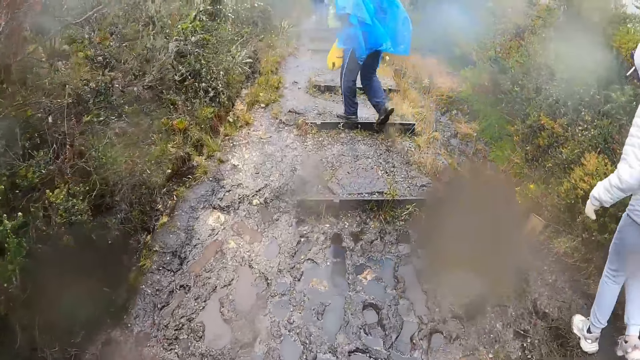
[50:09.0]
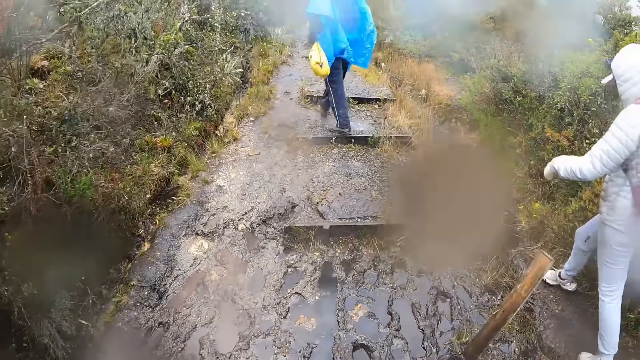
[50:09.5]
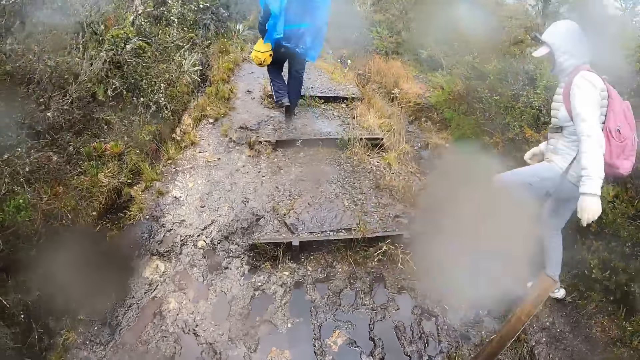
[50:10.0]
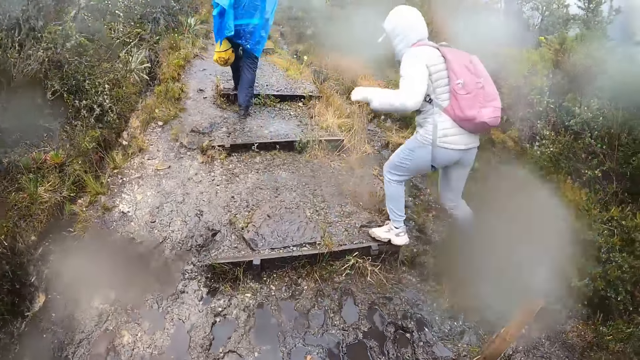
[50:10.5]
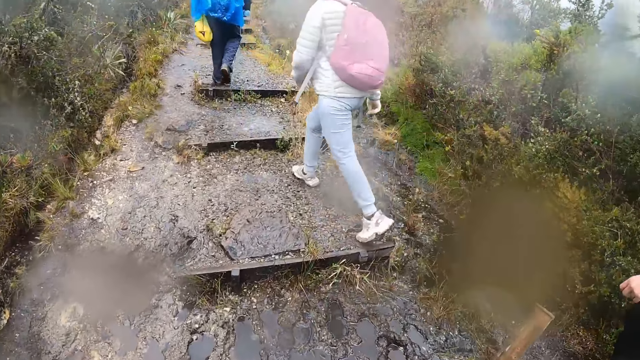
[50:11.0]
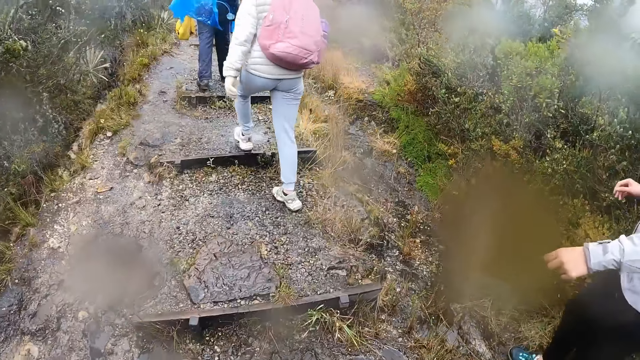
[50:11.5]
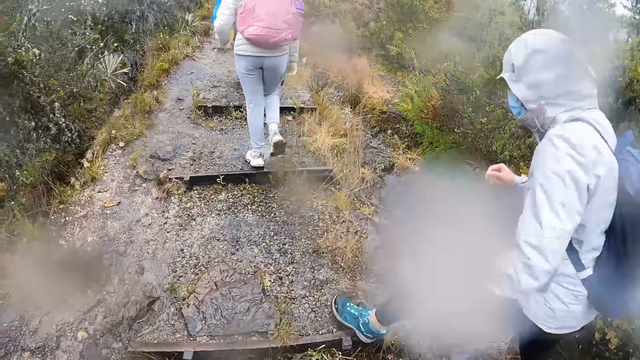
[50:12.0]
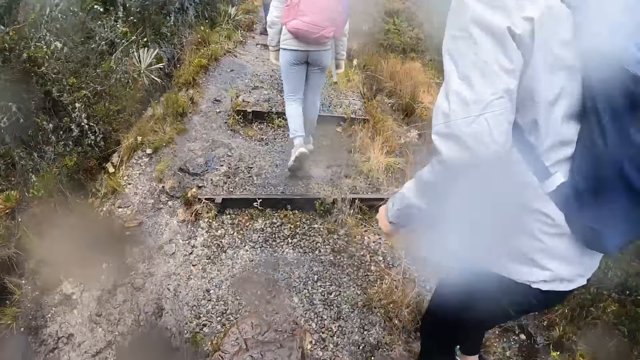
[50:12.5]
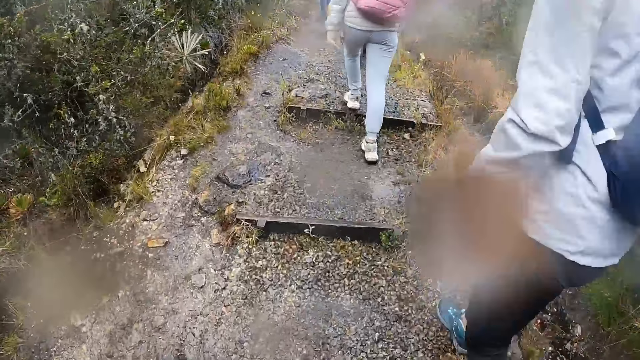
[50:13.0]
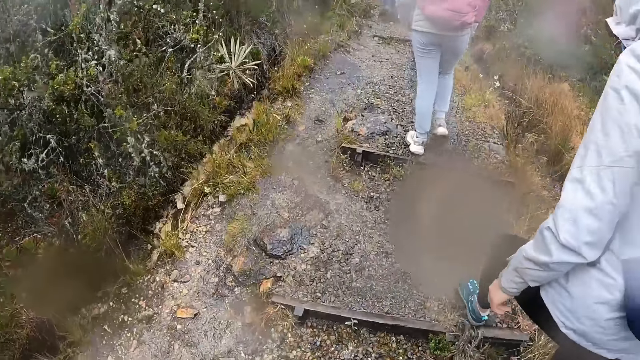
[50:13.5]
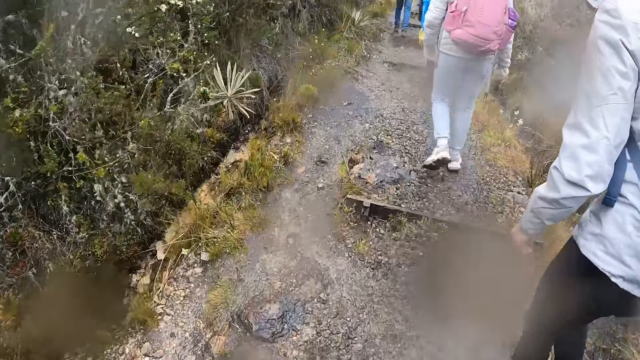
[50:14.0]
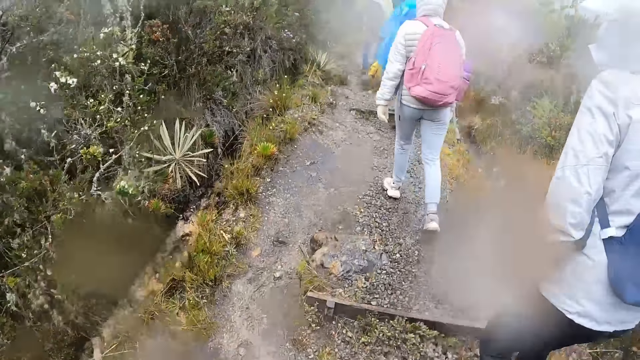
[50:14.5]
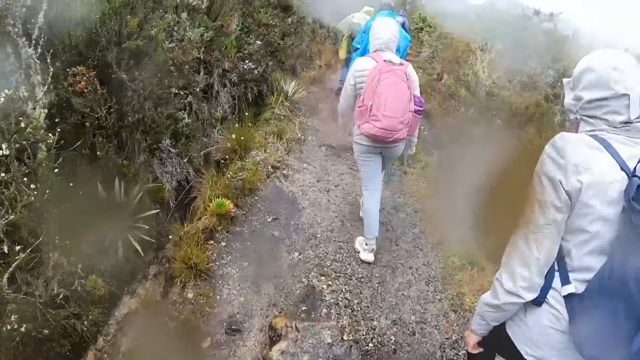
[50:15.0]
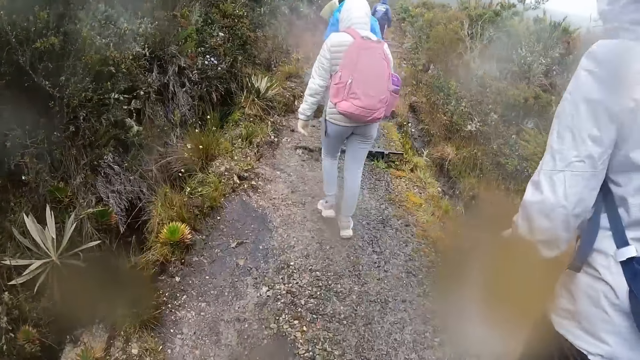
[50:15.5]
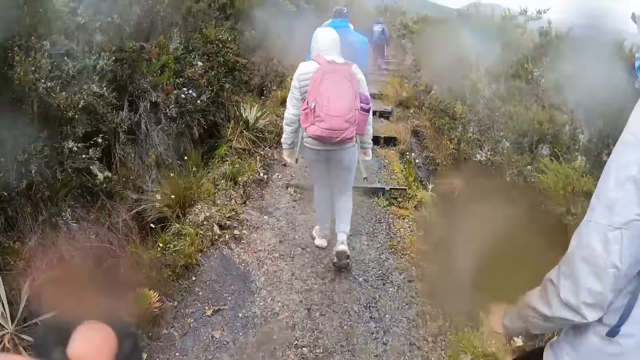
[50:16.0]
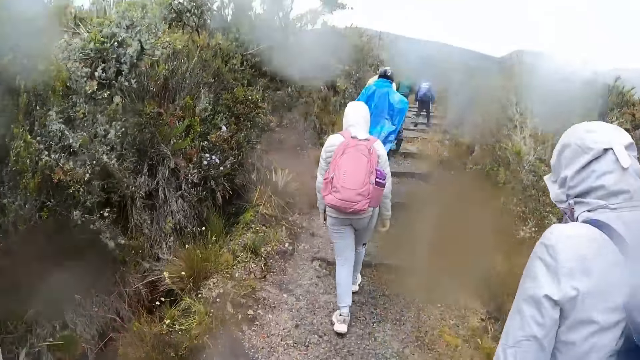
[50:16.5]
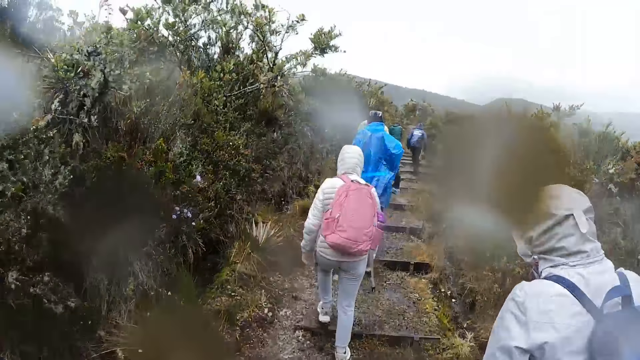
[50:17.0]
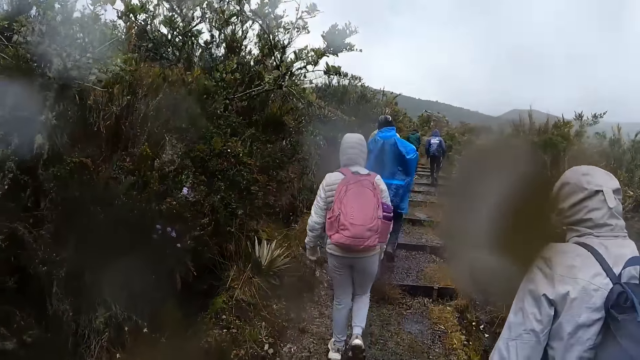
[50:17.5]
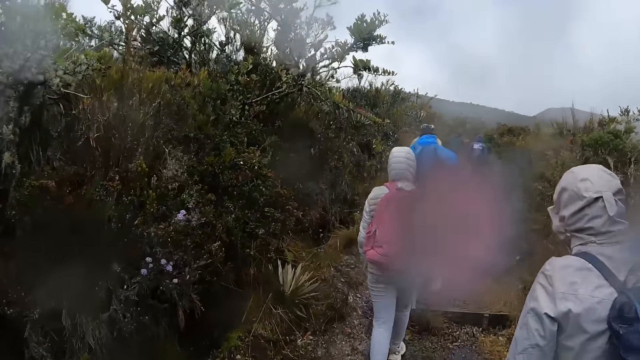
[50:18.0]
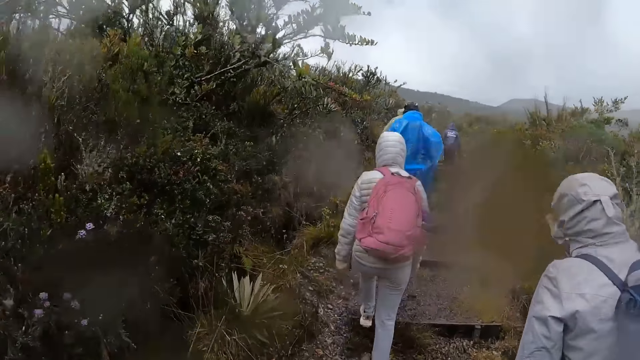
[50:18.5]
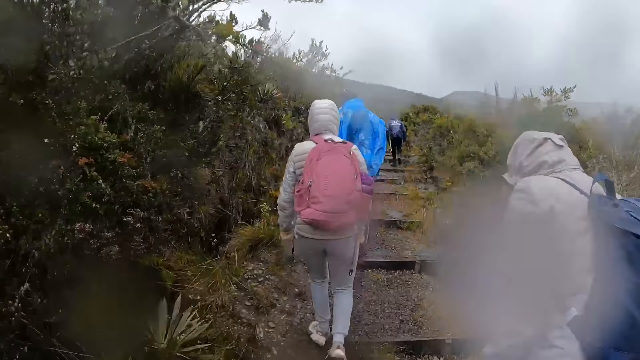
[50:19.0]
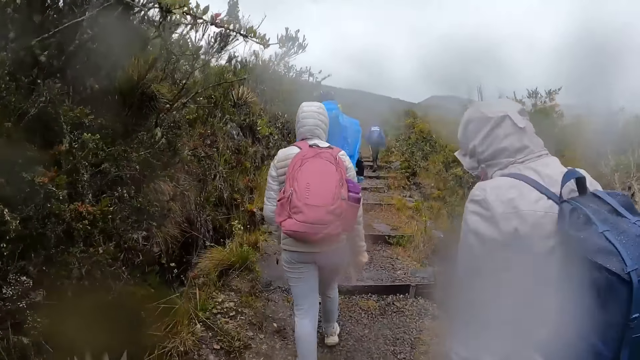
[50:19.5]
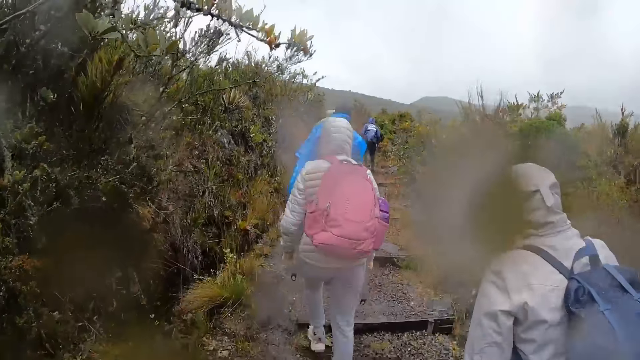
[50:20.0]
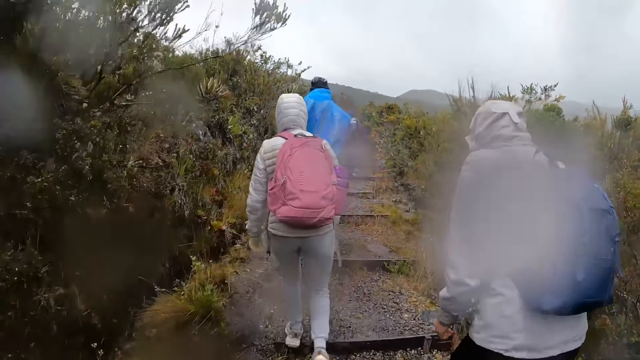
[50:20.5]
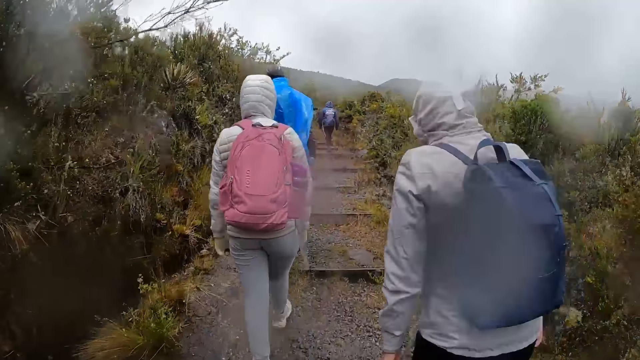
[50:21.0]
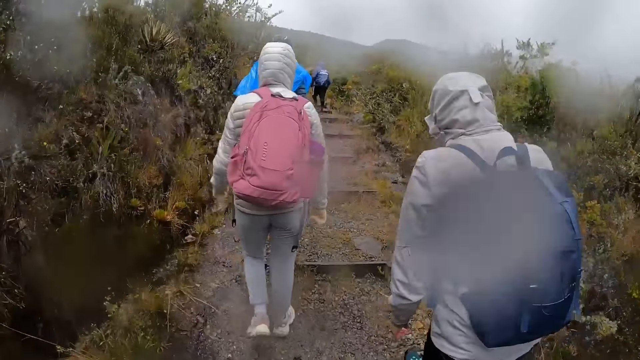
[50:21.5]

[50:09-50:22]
A woman walks on the pavement. The camera wearer walks on the pavement. She moves her hand. She walks on the pavement.

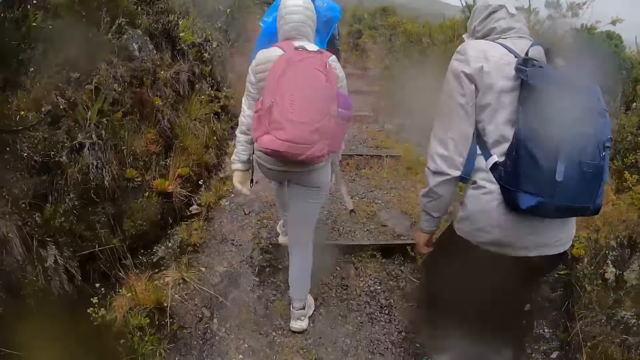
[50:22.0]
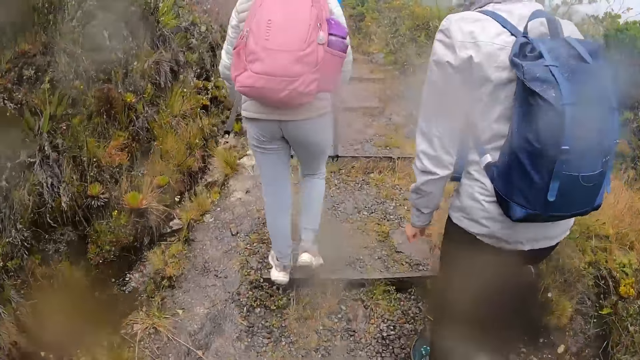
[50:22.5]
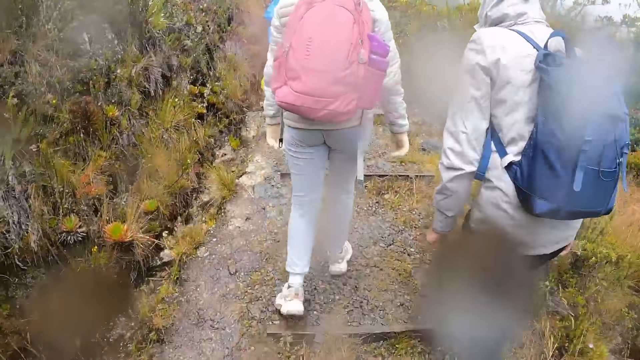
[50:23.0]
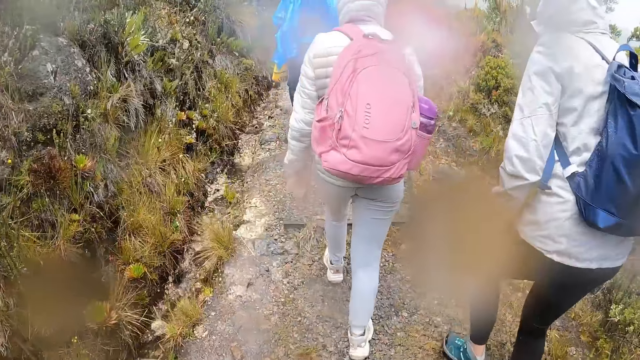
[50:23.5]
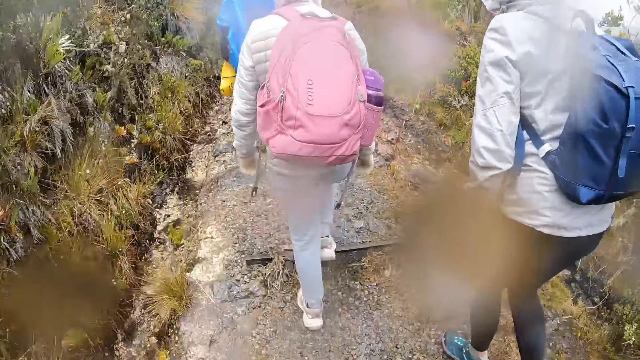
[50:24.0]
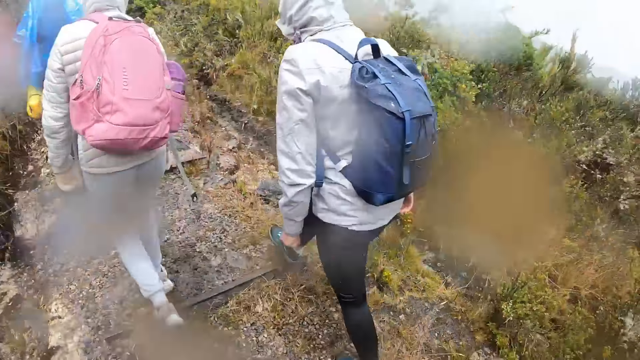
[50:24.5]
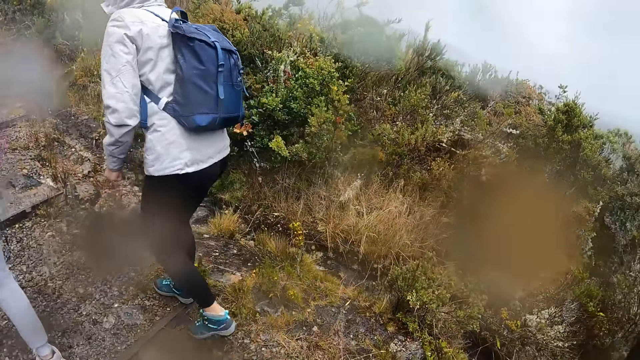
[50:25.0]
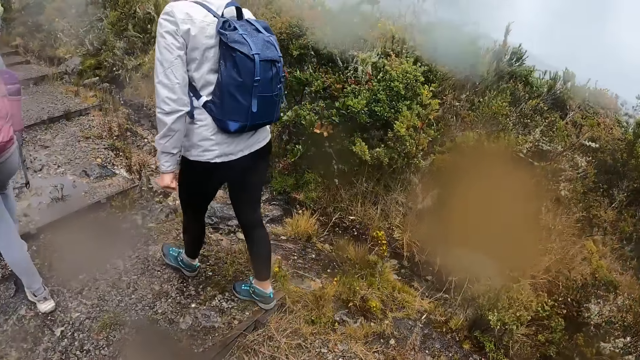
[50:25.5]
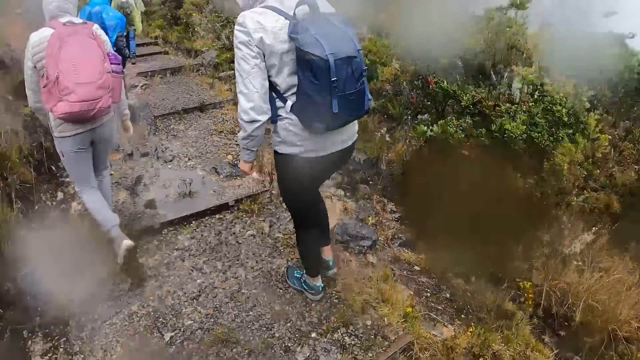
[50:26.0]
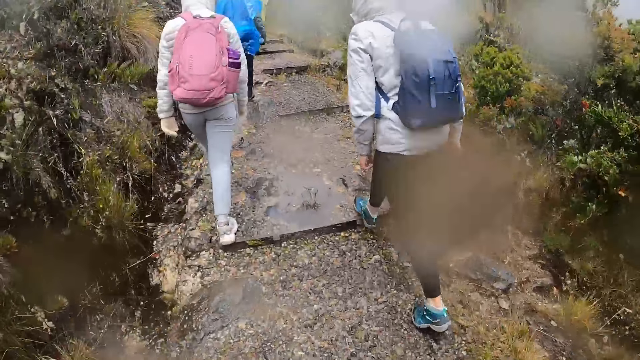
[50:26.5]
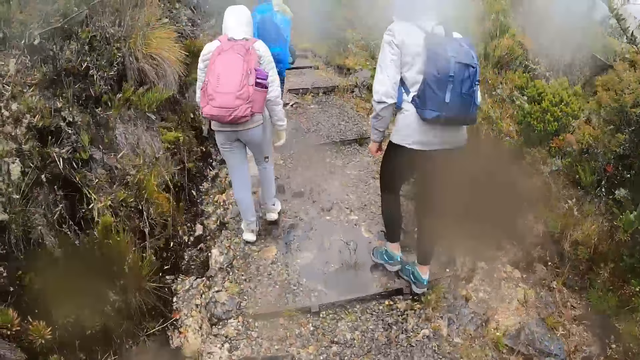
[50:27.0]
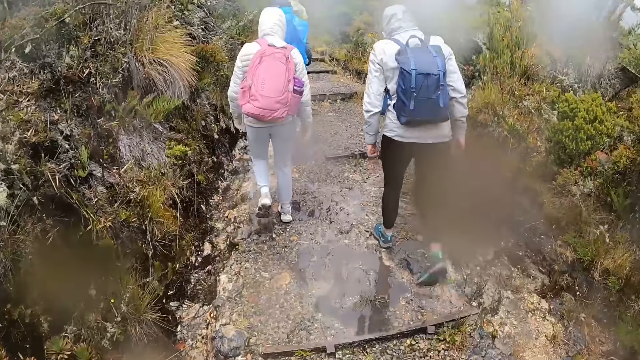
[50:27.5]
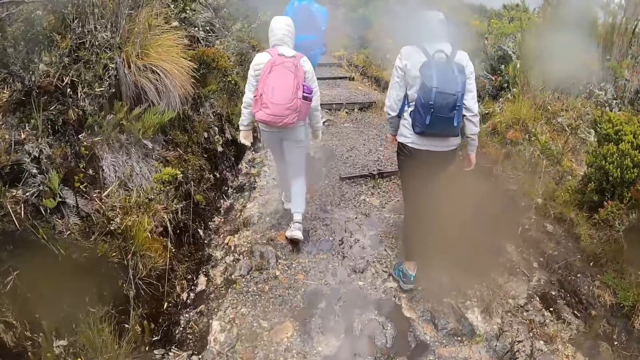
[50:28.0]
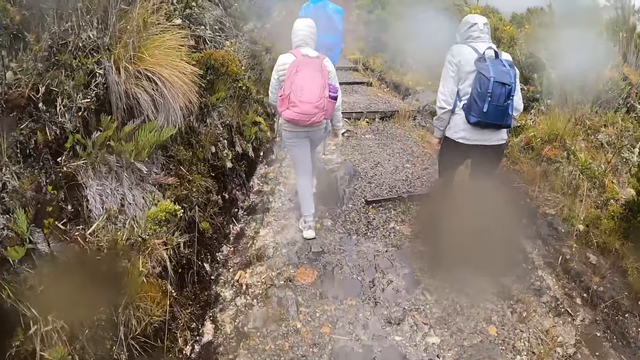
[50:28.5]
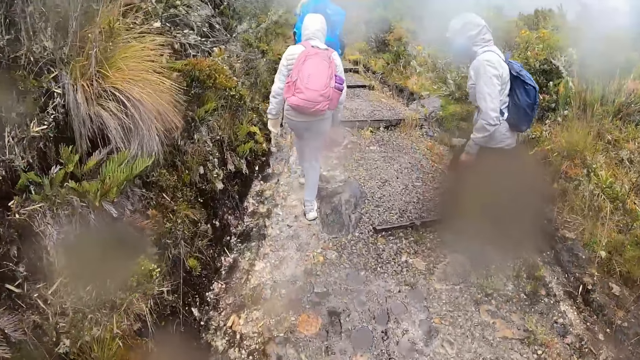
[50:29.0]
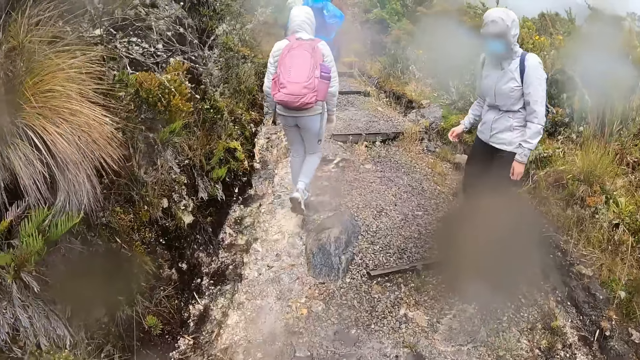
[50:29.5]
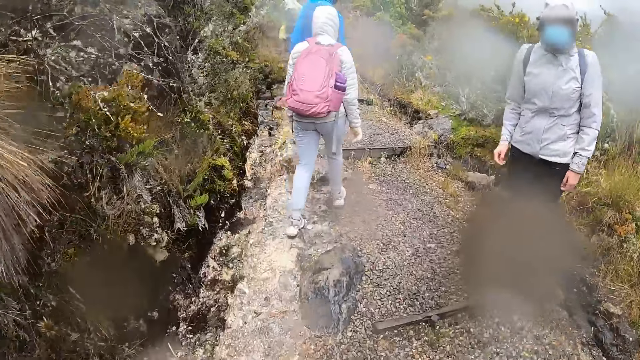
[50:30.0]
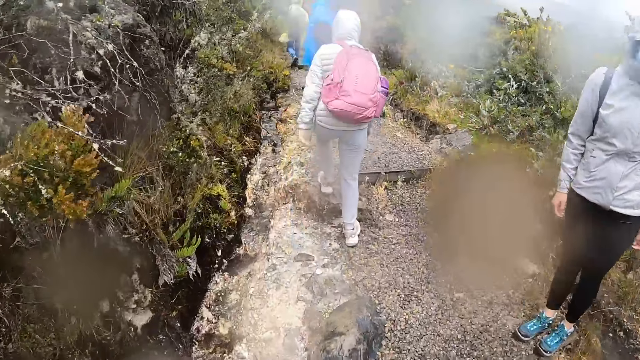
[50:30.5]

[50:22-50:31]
The camera wearer looks around. They walk on the pavement. The woman turns around. The camera wearer walks on the pavement.
